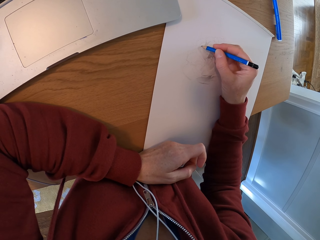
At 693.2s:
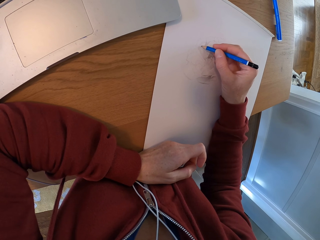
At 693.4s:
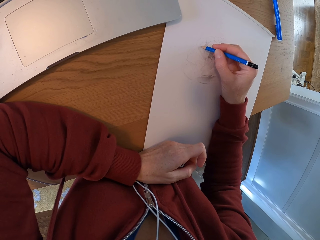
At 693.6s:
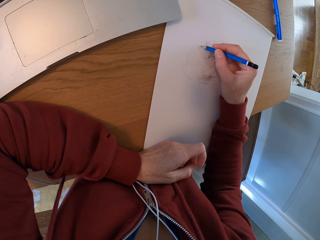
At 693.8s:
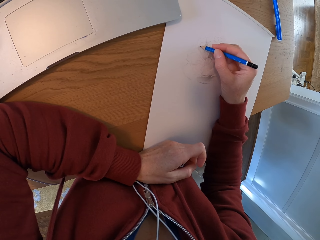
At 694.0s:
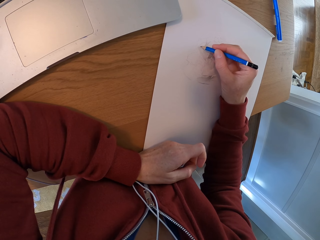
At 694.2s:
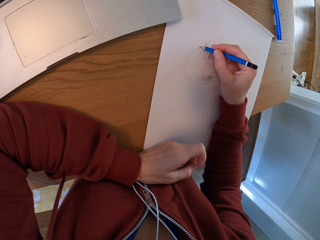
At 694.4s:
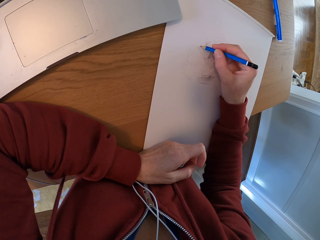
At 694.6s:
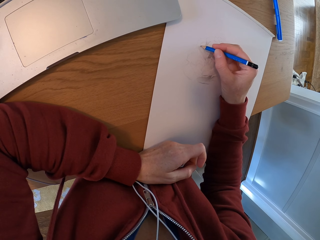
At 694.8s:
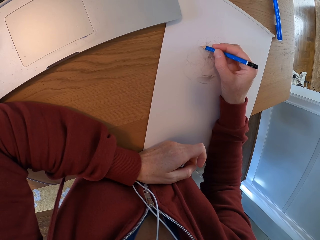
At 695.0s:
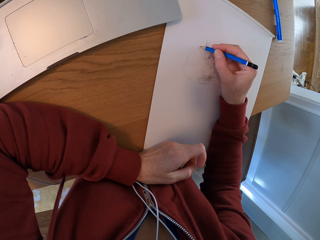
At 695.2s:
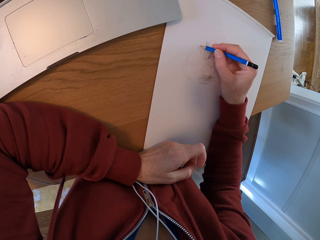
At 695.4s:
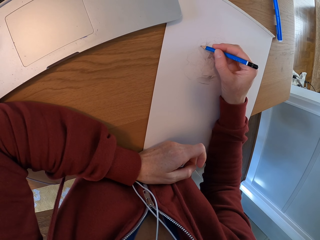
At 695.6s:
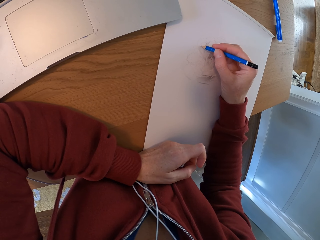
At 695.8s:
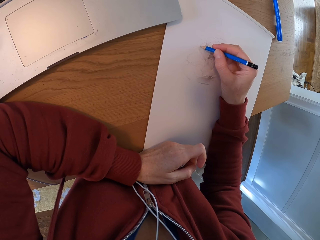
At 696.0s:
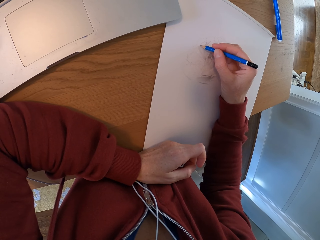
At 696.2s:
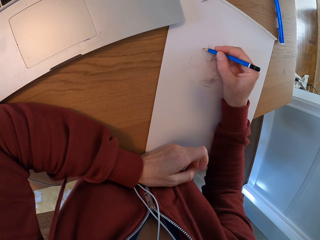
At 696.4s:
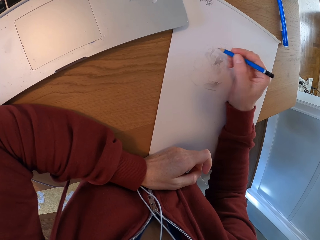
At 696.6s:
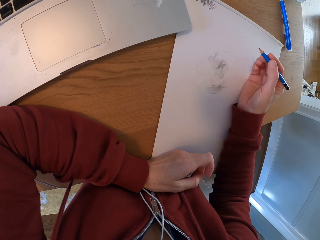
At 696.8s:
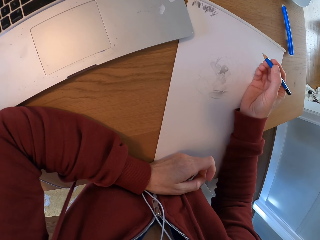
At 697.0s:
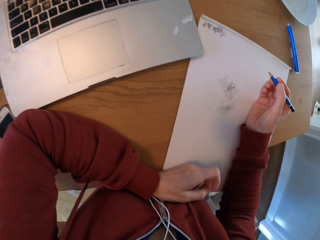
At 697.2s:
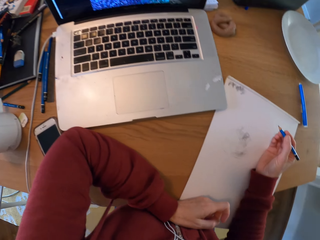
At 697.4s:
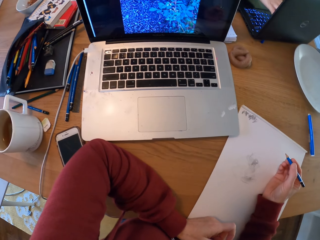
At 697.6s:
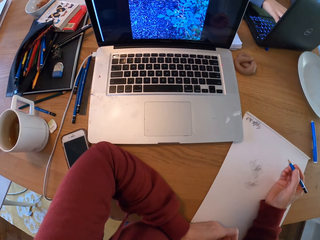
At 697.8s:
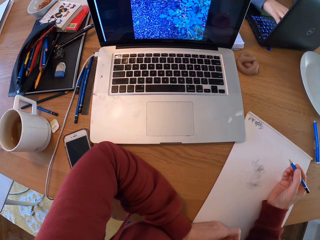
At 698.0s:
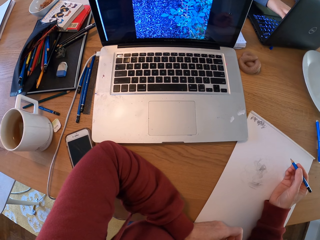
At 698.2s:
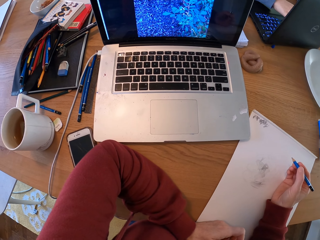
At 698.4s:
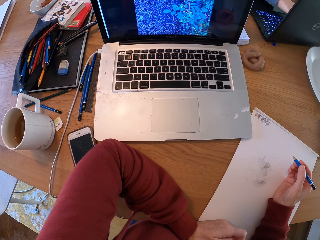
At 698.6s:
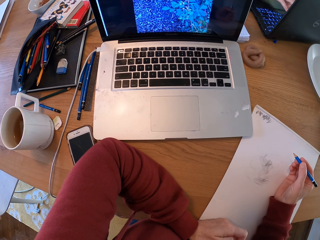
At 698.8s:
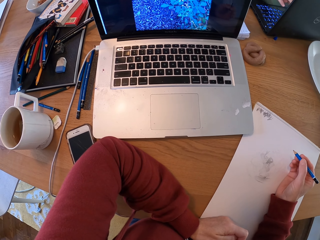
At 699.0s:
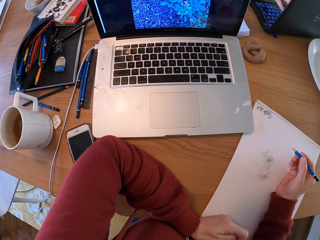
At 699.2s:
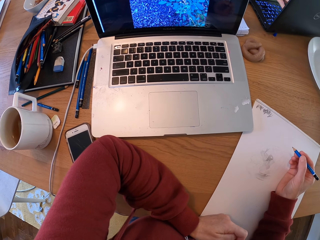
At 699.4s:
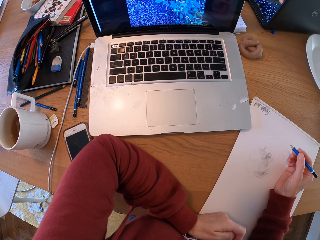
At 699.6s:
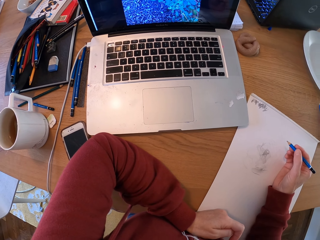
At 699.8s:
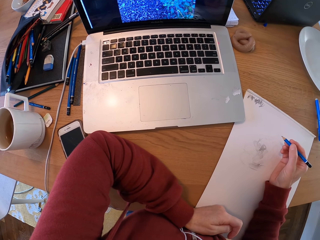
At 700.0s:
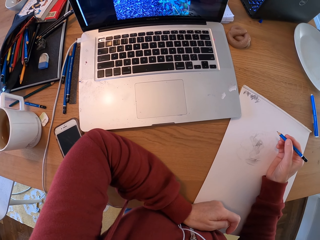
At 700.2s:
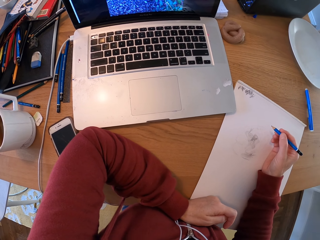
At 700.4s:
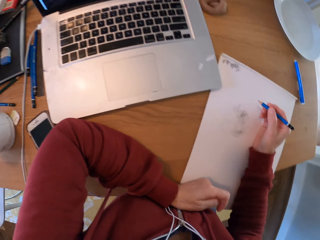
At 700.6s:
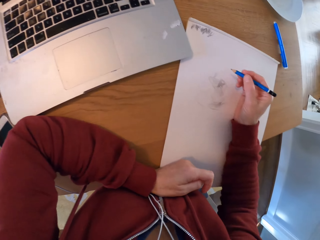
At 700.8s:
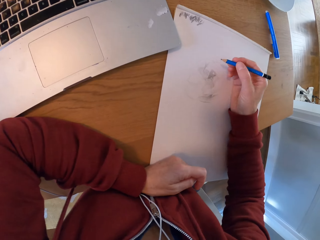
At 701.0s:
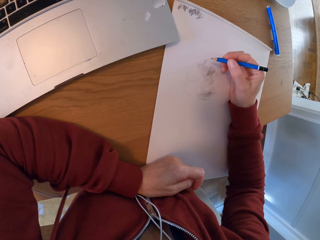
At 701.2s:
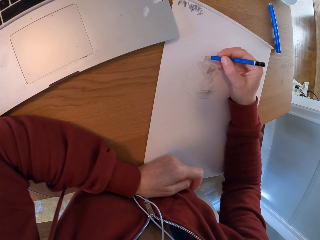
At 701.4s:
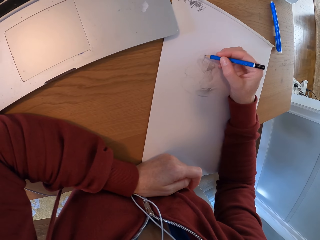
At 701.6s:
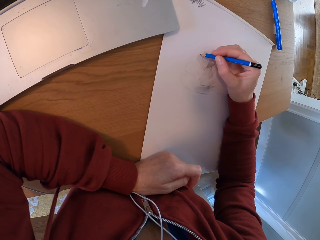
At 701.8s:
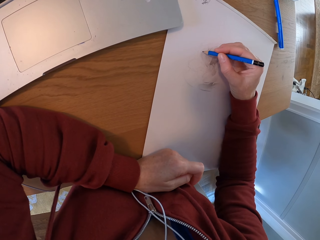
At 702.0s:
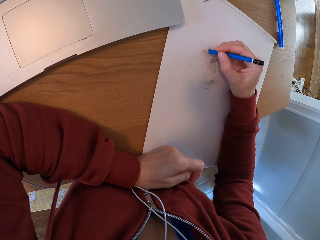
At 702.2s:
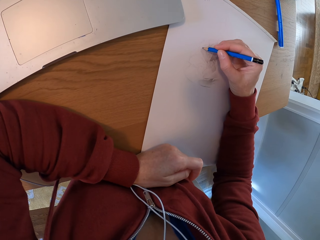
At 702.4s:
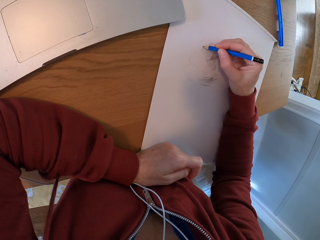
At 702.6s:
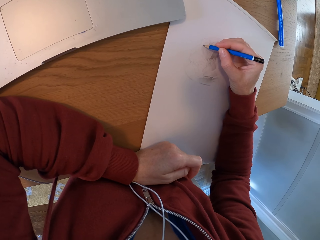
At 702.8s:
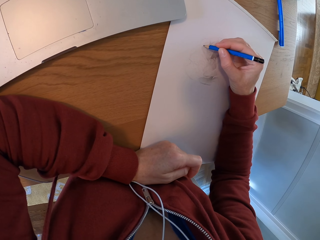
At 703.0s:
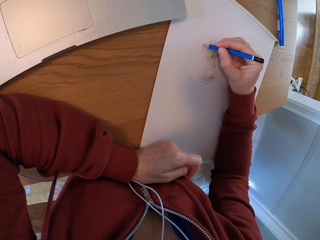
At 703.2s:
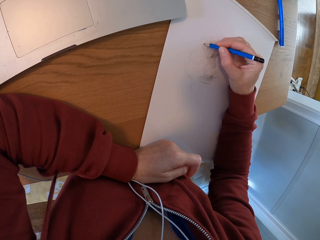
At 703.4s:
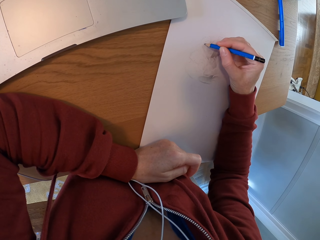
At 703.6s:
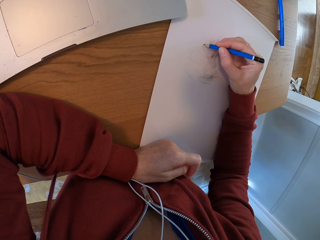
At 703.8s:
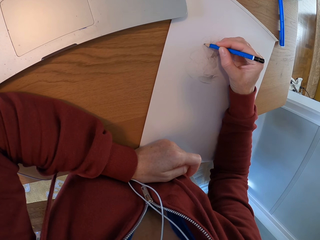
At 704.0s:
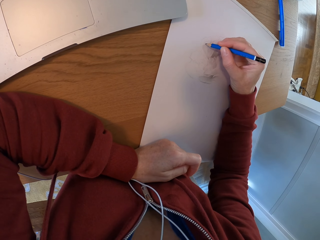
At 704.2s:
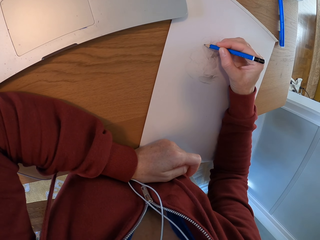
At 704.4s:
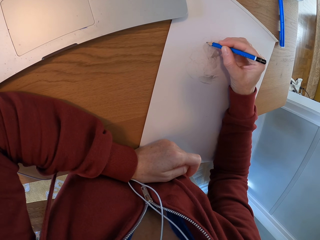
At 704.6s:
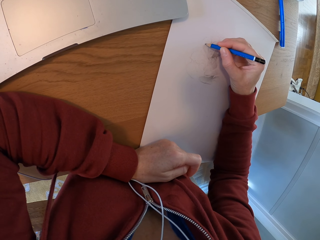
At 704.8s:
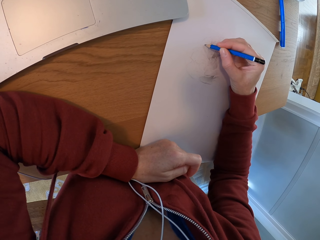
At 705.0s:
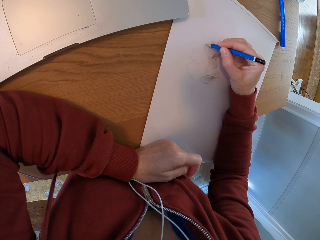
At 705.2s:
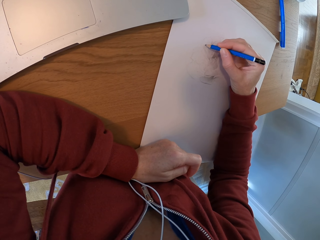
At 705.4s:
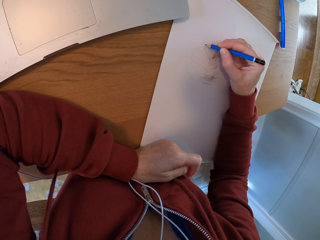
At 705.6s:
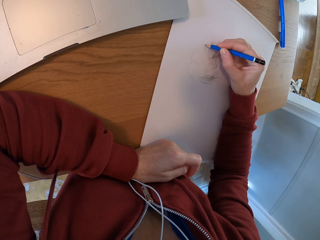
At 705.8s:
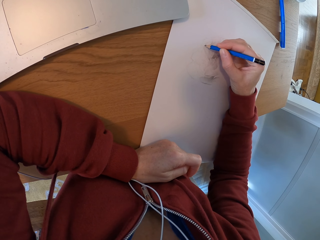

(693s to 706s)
The camera wearer turns around the room. They look at the laptop. They draw on a paper.

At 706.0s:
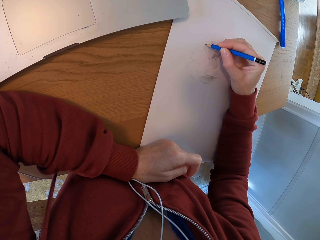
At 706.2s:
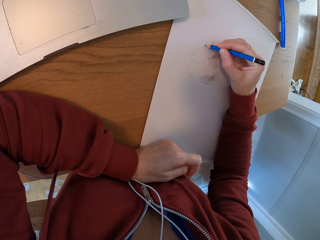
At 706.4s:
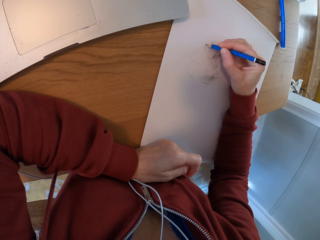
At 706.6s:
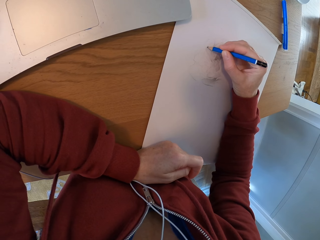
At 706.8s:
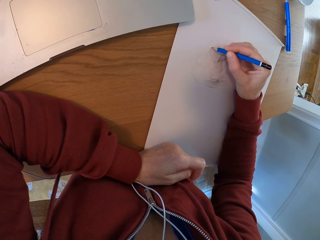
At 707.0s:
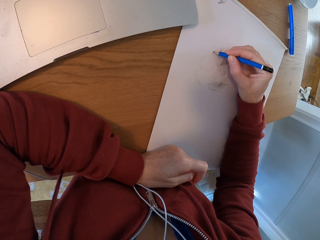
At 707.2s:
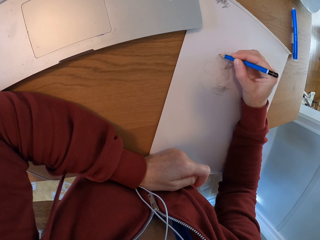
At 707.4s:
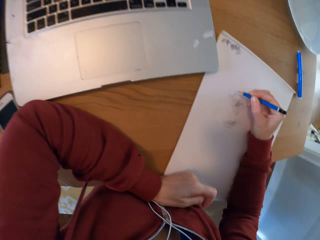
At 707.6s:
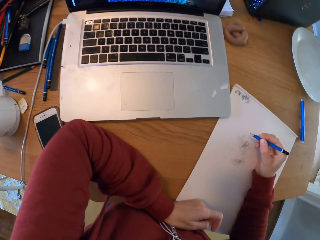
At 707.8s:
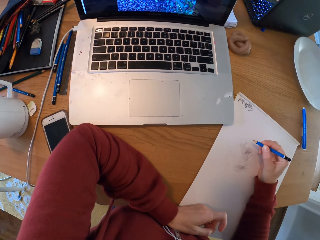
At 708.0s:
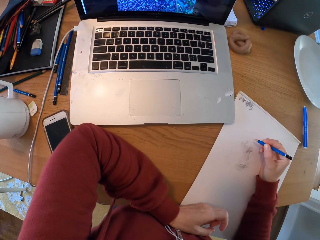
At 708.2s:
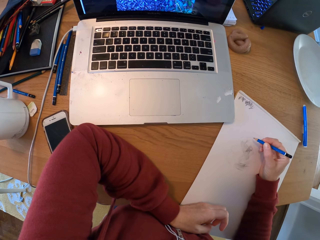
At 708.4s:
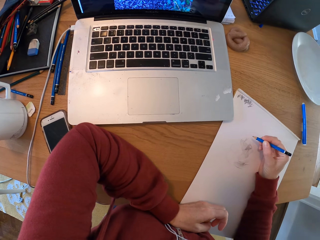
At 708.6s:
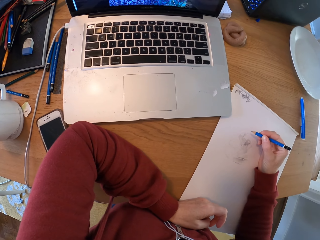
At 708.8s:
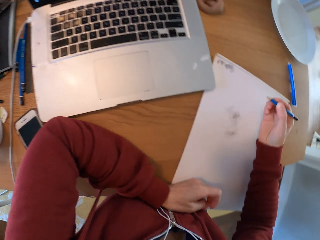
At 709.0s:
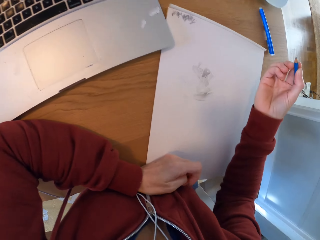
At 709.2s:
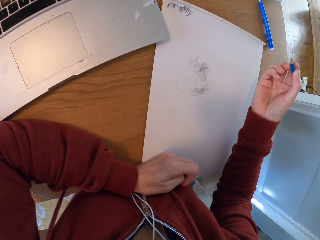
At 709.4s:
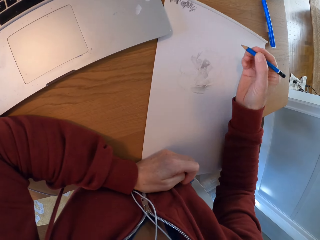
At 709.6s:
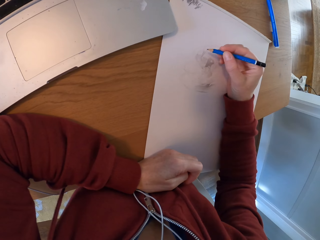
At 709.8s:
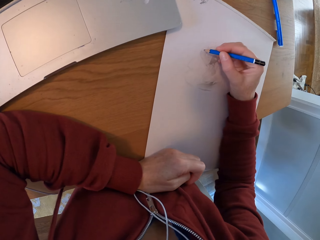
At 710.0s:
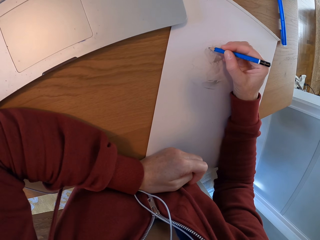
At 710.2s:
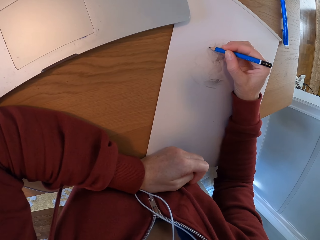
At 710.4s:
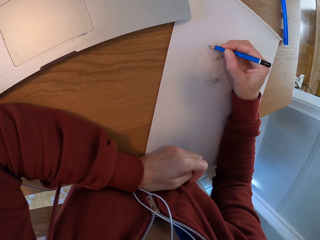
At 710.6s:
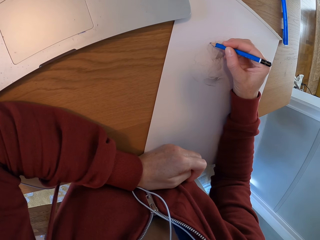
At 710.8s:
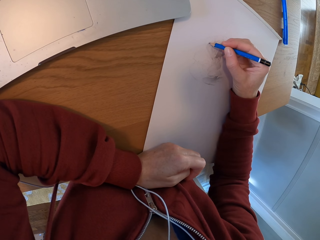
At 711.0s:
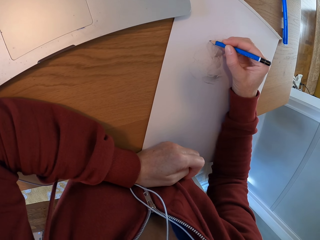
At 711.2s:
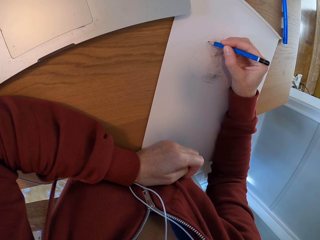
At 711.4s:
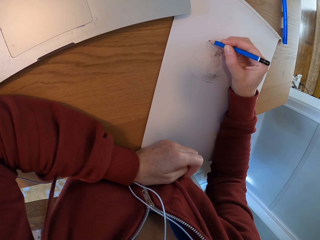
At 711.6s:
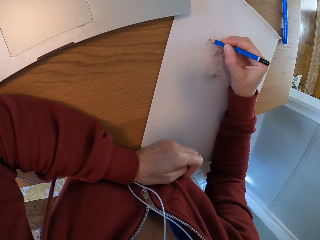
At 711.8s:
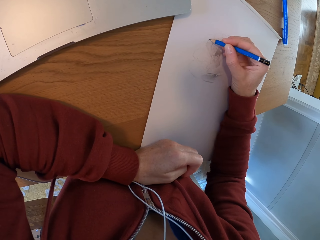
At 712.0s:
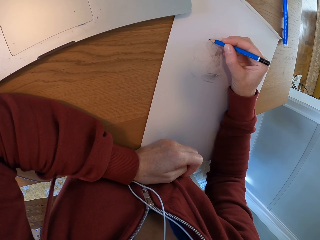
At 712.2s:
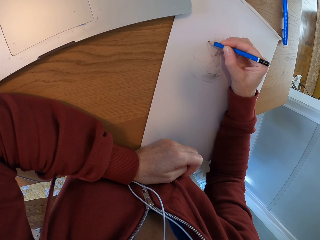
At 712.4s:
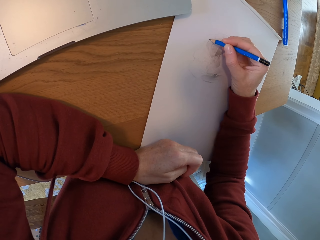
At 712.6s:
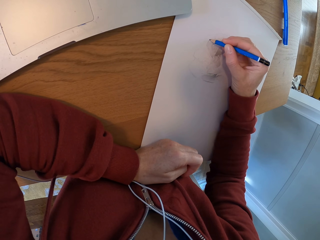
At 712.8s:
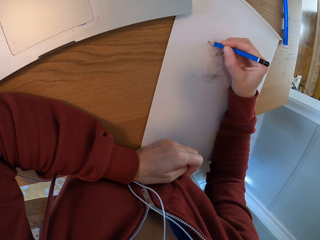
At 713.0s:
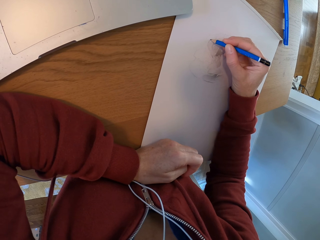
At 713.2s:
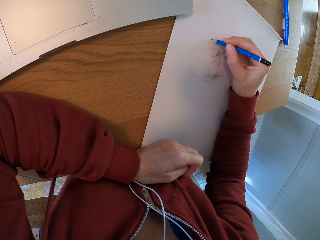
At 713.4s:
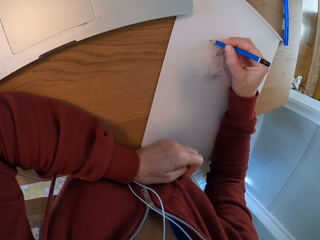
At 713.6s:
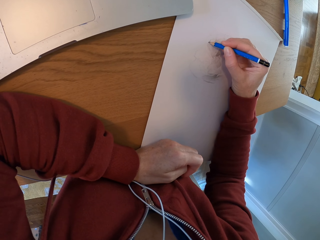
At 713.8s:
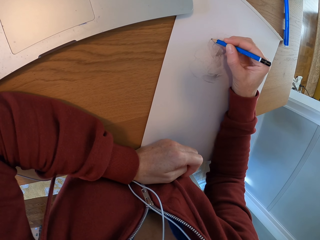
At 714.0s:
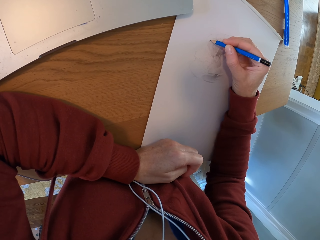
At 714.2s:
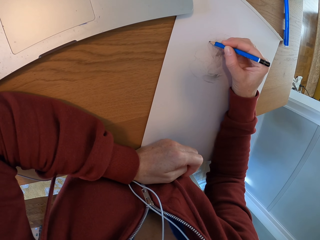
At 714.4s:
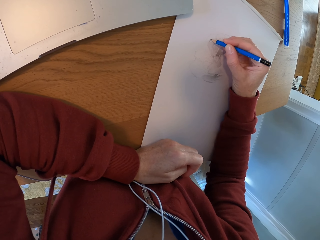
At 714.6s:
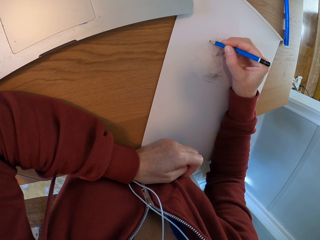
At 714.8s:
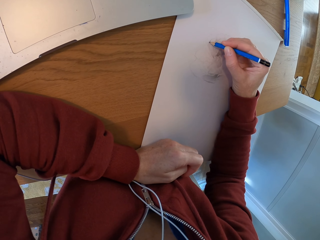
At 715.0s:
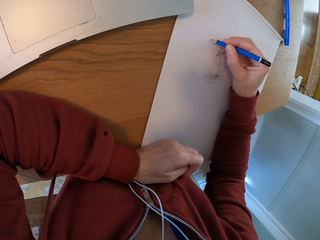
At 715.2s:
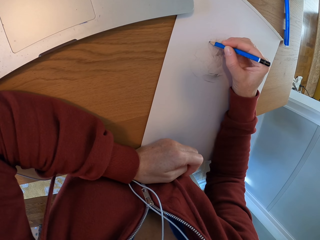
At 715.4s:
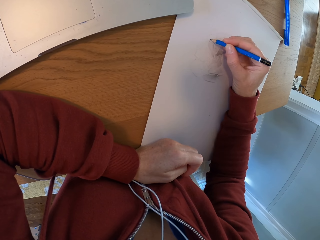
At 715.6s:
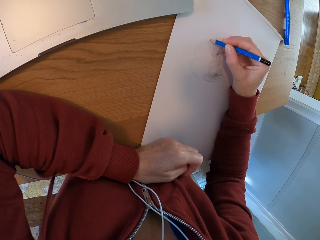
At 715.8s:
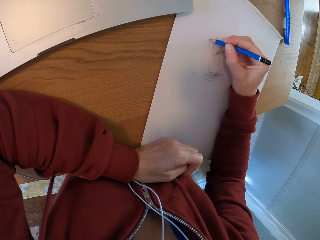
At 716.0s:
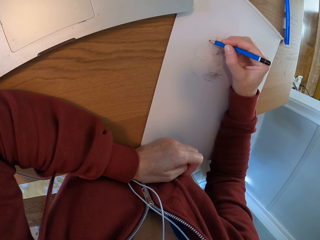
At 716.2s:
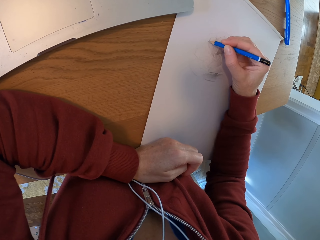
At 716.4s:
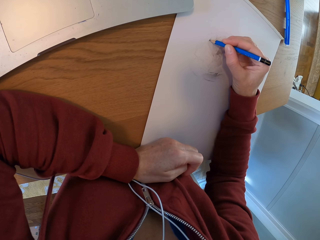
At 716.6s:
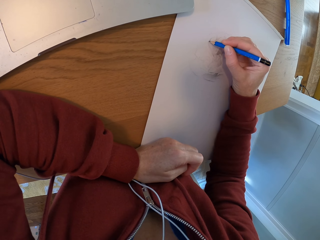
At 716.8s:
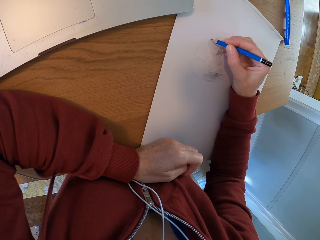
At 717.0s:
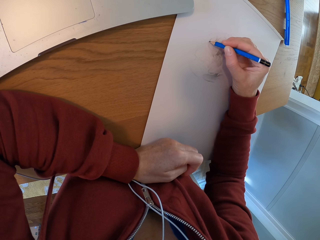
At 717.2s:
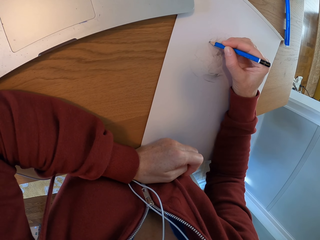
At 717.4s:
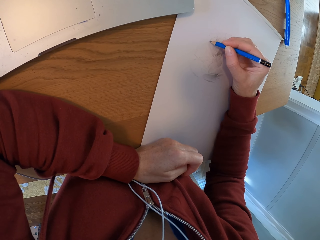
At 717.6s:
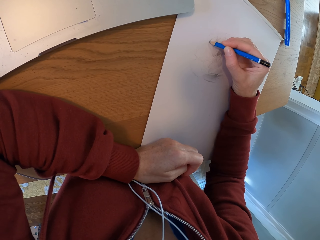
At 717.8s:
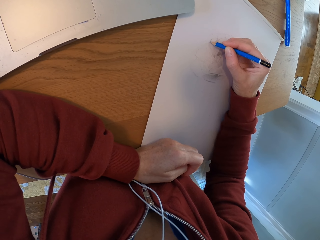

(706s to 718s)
The camera wearer looks at the laptop. They turn around the room. They draw on a paper.
